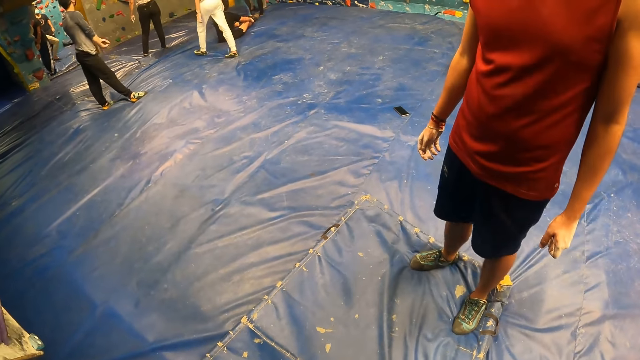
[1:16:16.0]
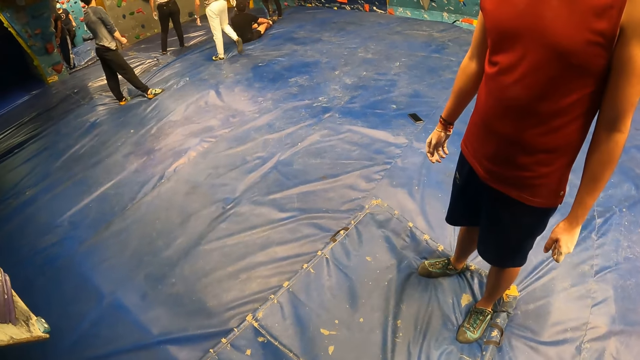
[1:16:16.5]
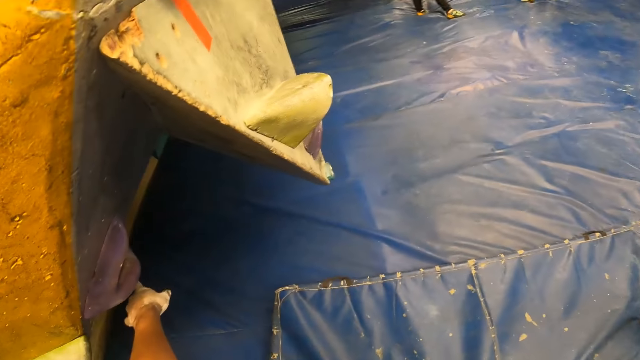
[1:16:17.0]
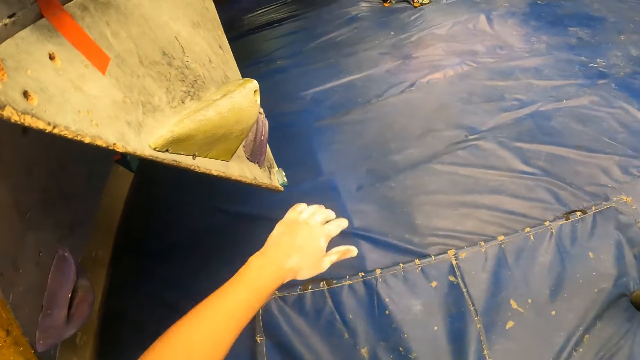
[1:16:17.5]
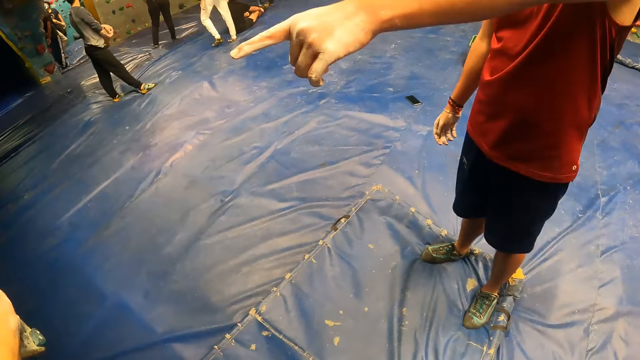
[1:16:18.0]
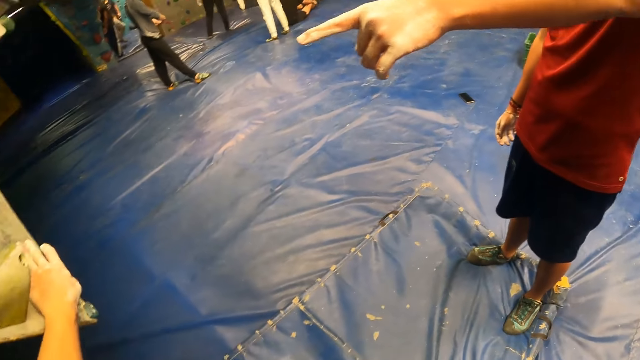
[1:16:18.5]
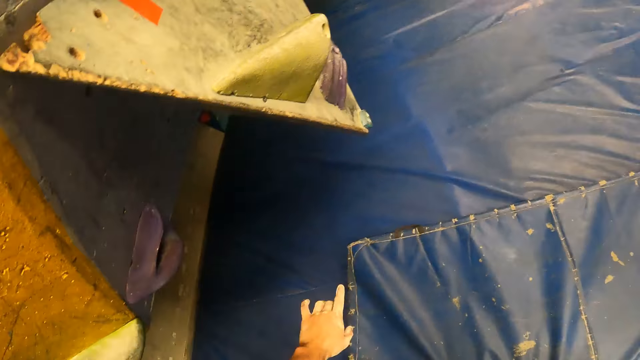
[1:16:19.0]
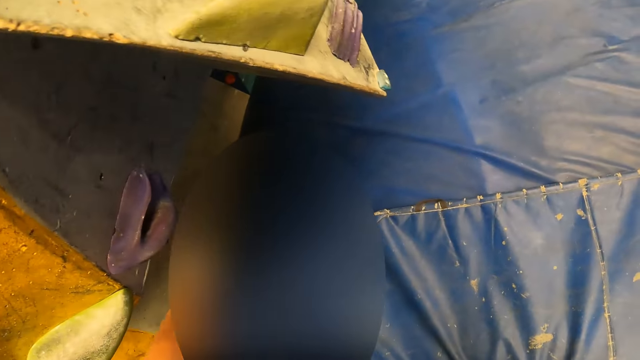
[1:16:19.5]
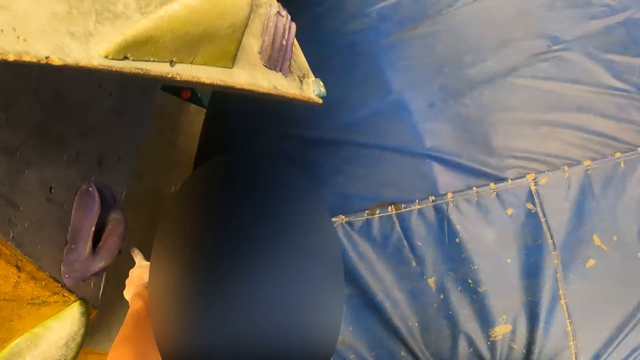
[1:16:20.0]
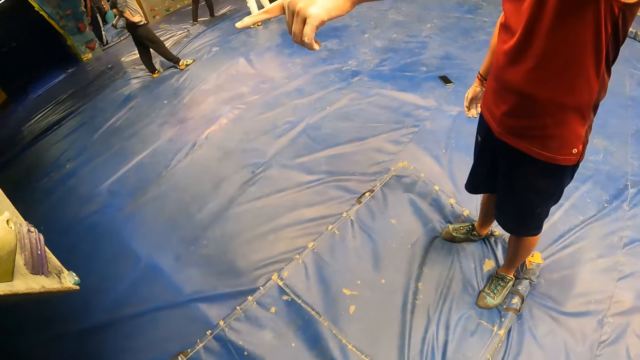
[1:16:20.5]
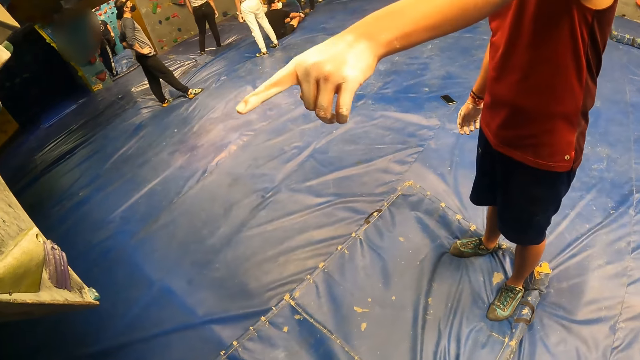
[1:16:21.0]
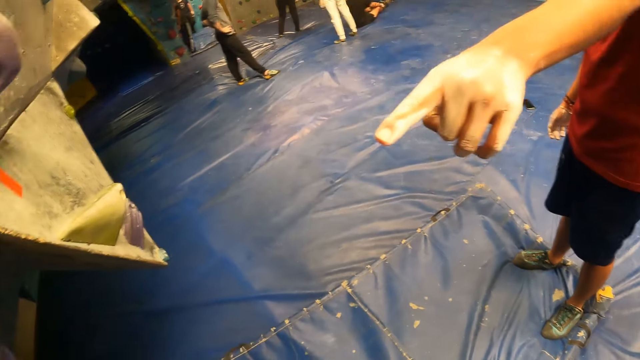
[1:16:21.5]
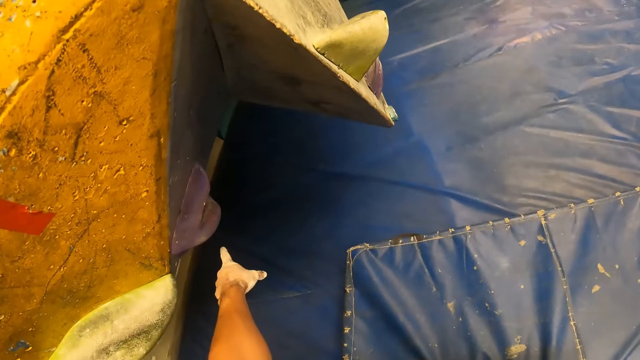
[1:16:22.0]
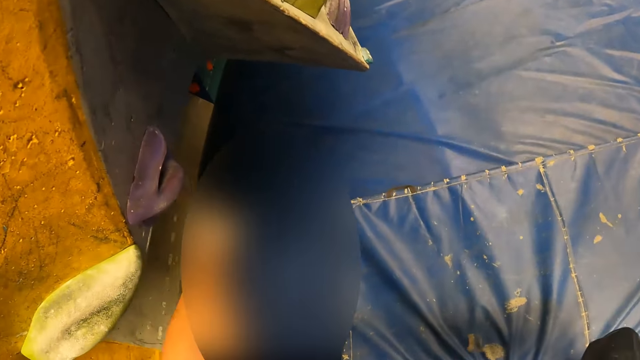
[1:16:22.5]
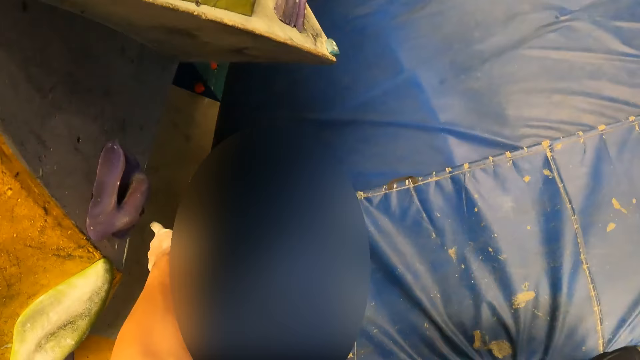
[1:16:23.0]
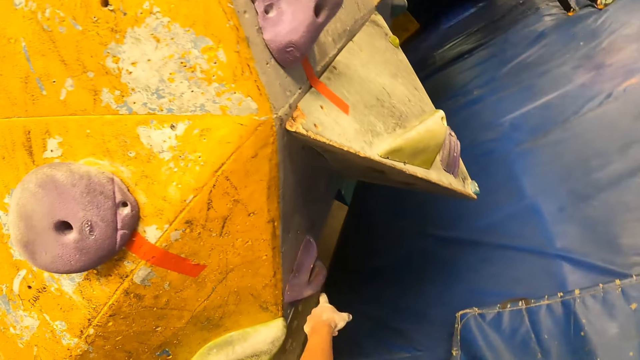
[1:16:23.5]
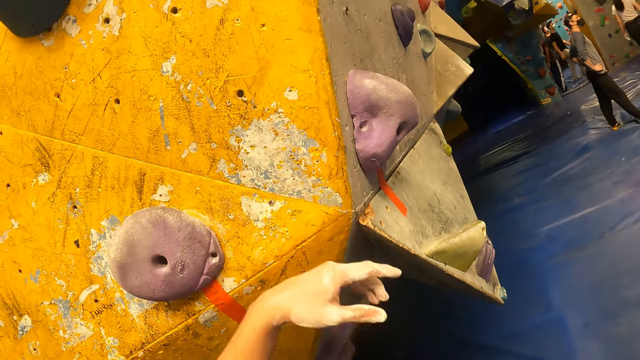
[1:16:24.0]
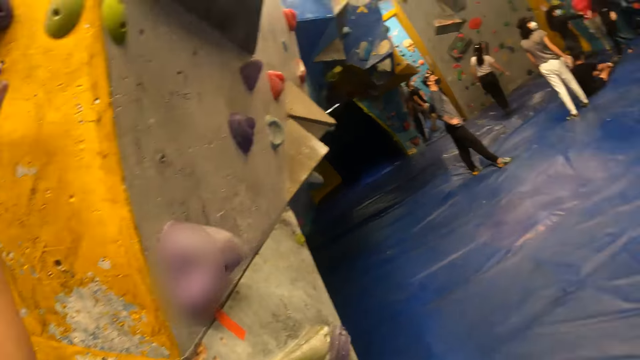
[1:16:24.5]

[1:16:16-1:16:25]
The camera wearer stretches his hand. The man interacts with the camera wearer. The man points at the climbing wall. The camera wearer points at the climbing wall. The man points at the climbing wall. The camera wearer points at the climbing wall.

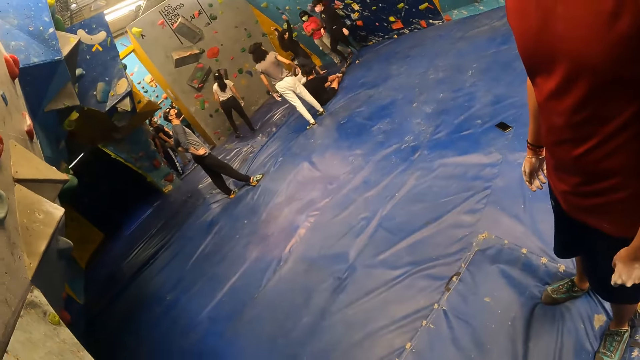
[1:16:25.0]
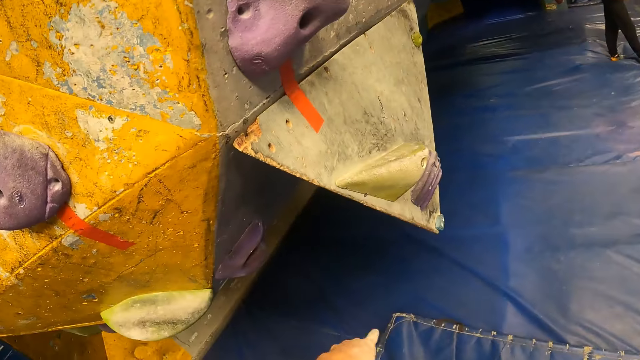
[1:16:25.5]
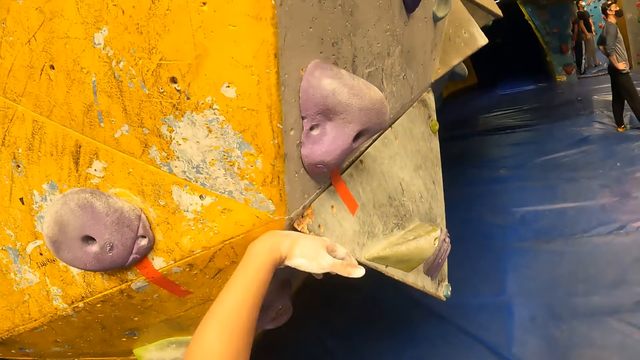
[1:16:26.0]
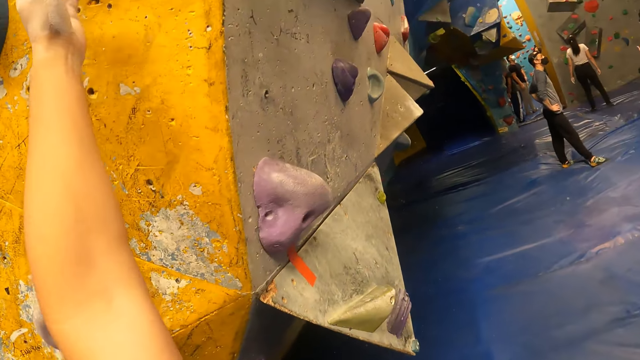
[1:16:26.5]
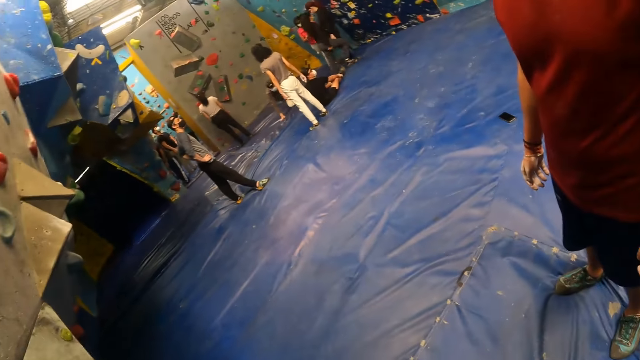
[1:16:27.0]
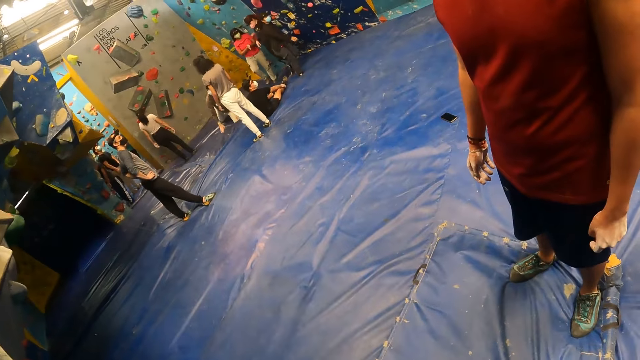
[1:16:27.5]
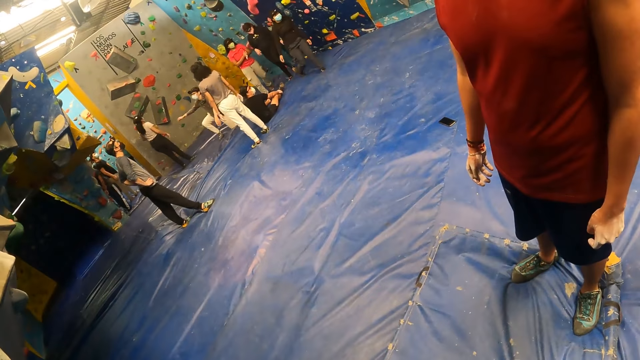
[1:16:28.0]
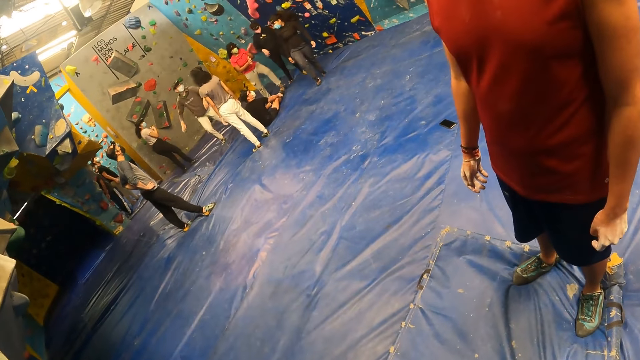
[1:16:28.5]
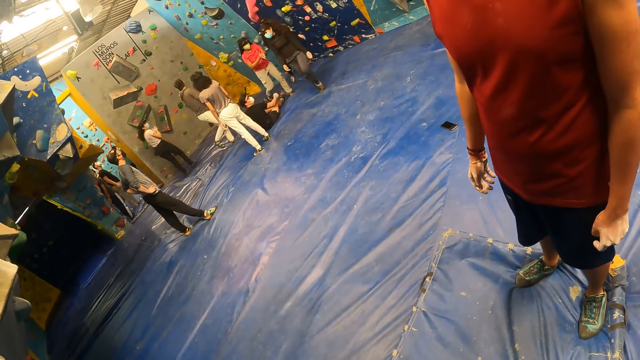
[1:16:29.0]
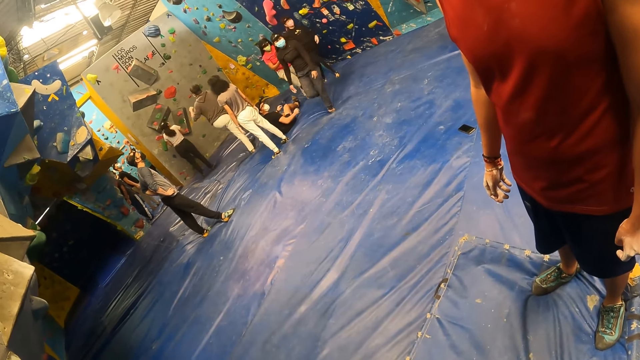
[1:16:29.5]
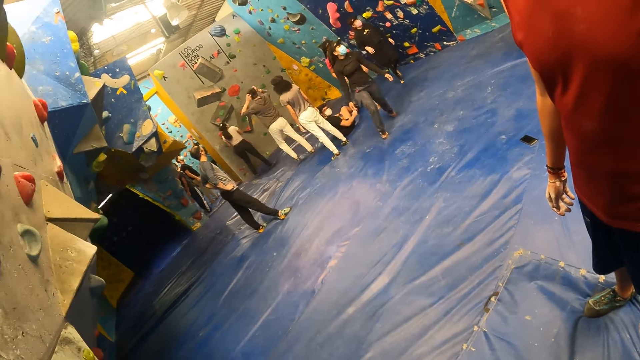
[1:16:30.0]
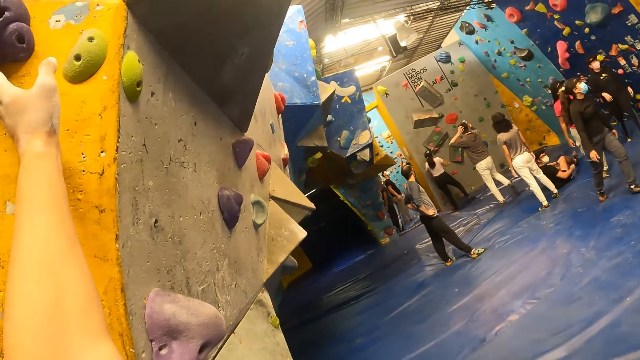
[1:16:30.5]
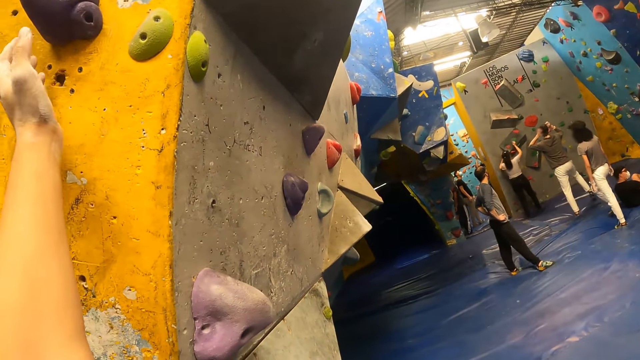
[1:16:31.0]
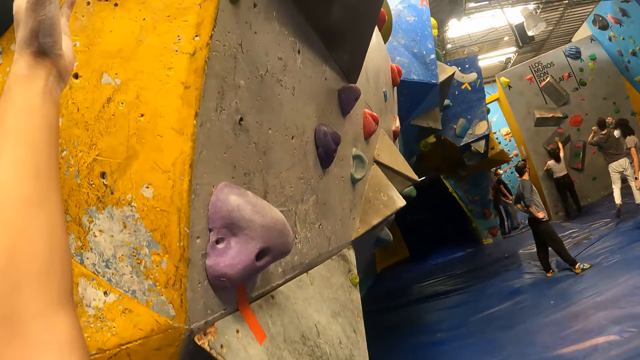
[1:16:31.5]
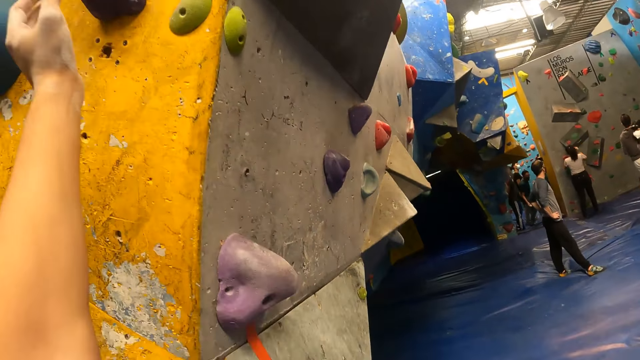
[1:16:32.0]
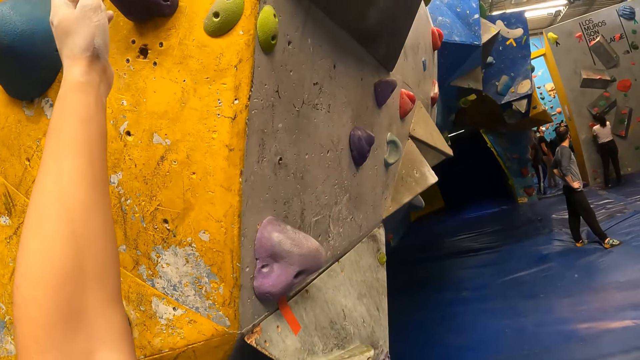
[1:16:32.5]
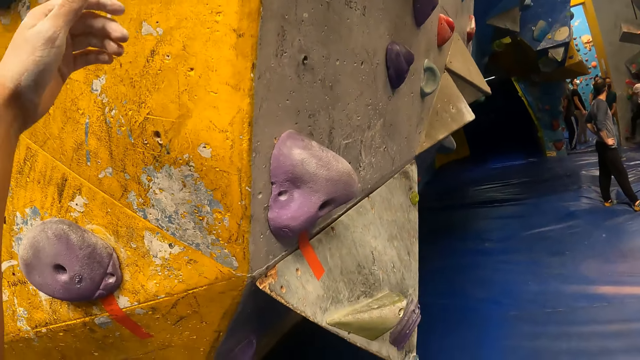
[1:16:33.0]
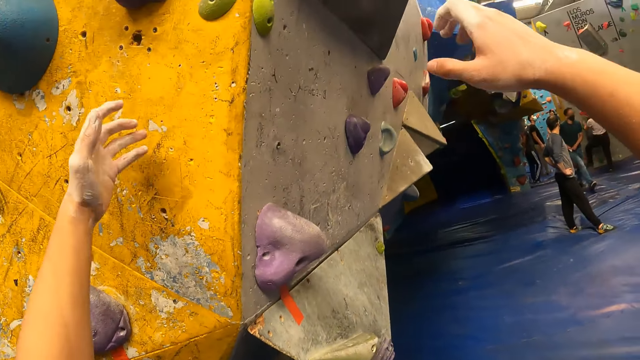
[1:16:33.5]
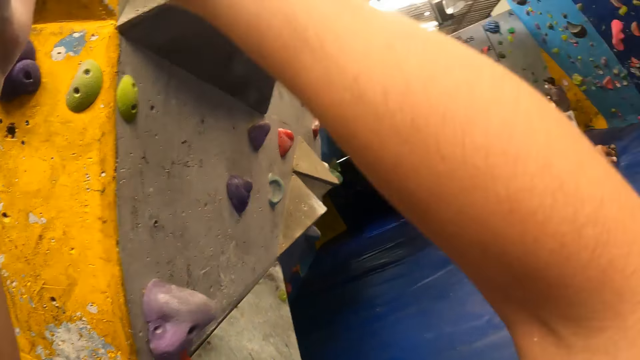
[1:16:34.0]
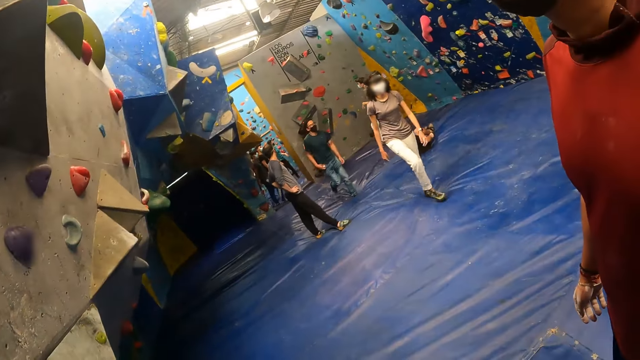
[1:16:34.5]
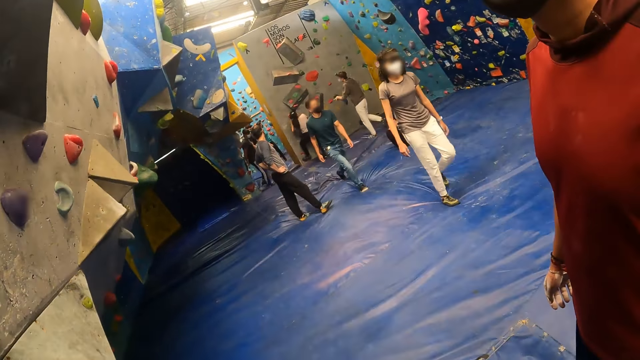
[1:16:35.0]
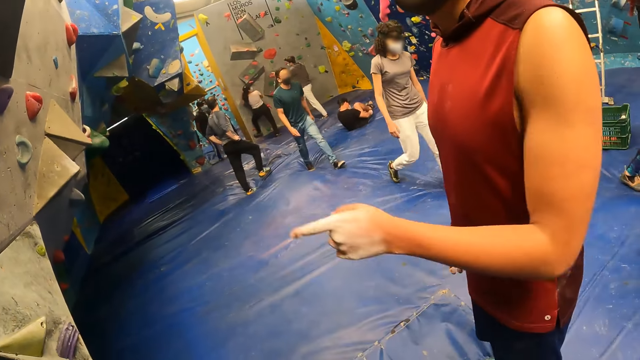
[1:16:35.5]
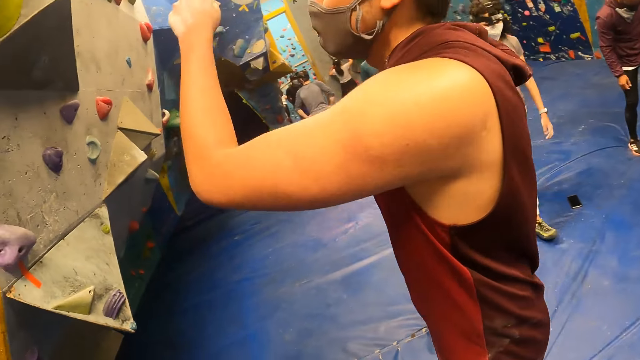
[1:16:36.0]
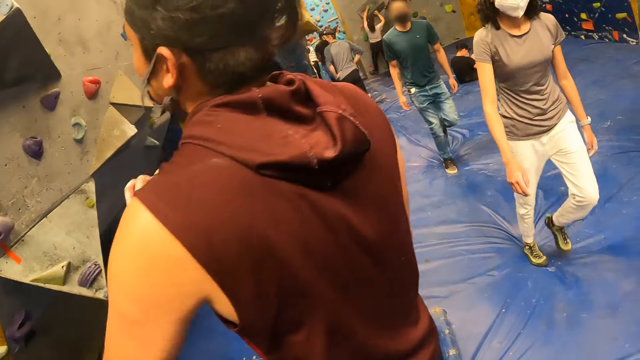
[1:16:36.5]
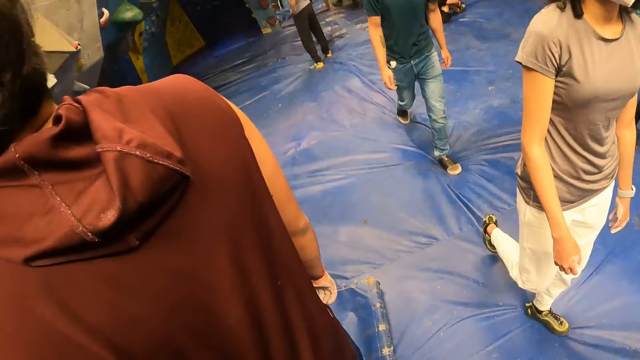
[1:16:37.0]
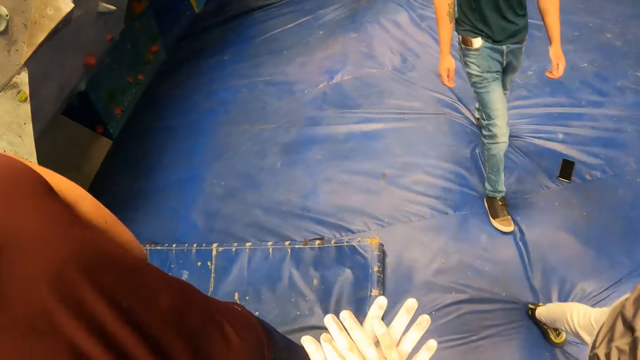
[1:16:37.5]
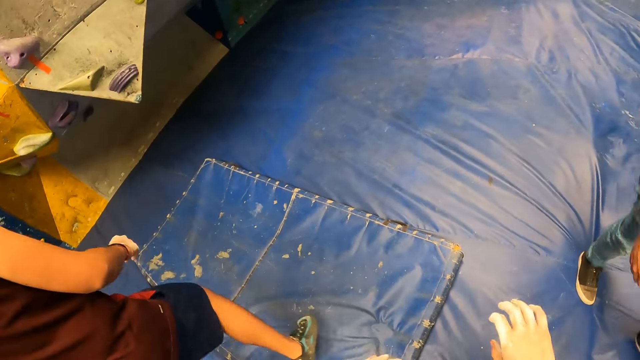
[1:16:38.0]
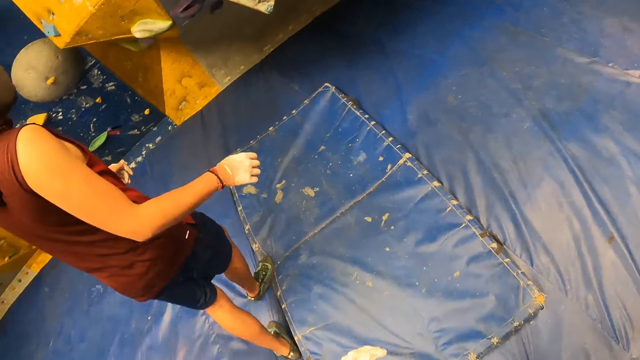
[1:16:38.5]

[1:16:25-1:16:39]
The camera wearer lifts his hand. He interacts with a man. He jumps up. The man walks to the climbing wall.
